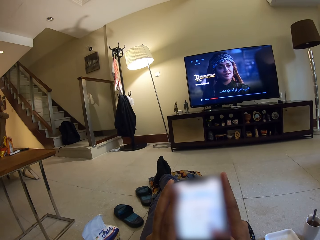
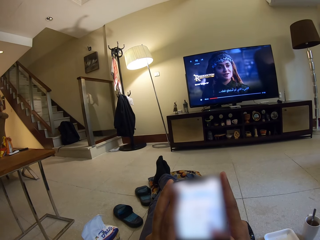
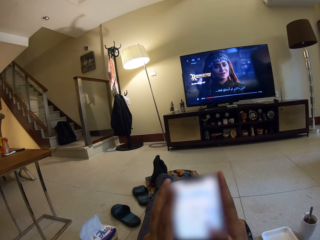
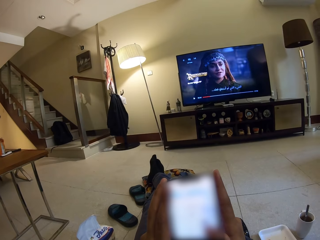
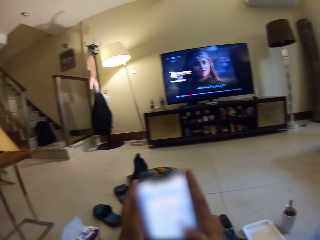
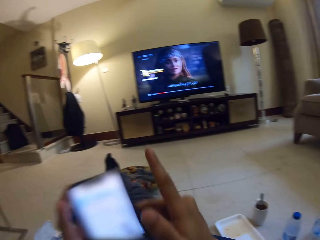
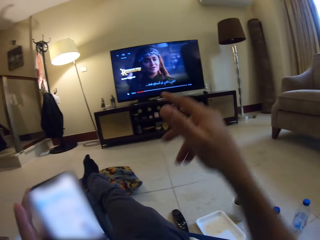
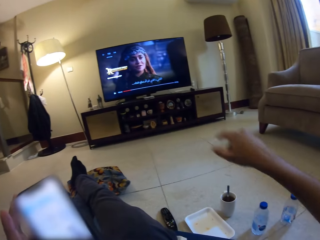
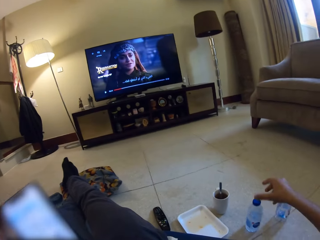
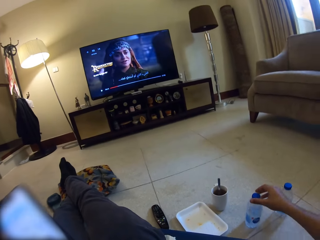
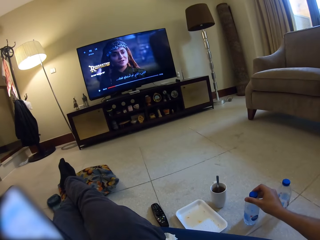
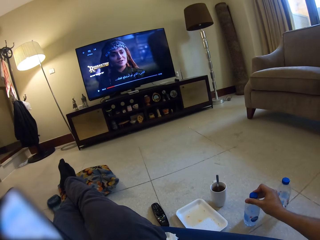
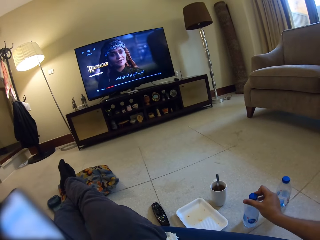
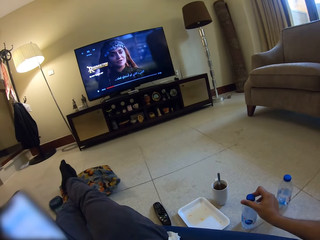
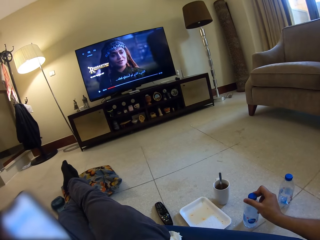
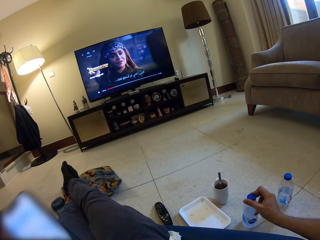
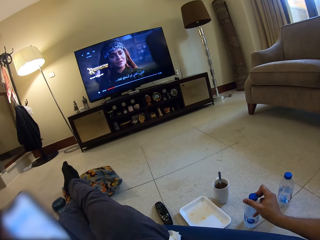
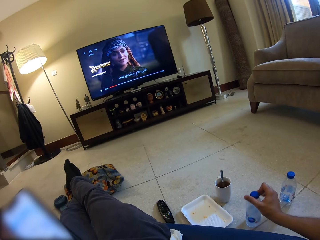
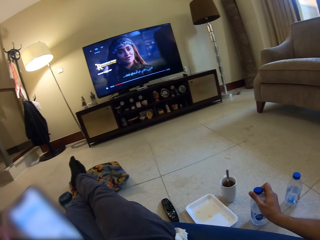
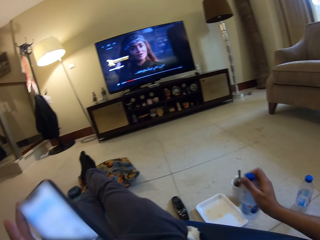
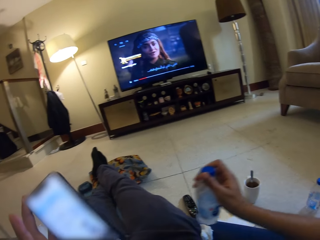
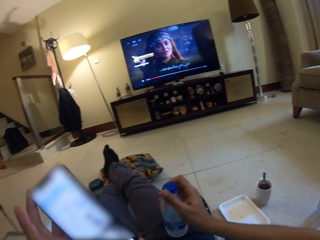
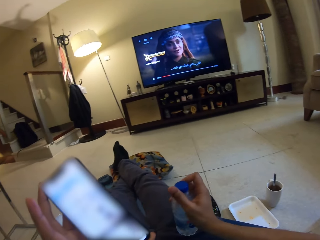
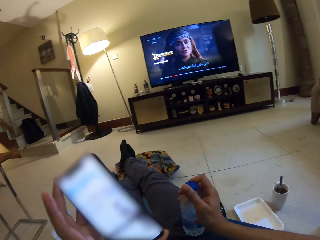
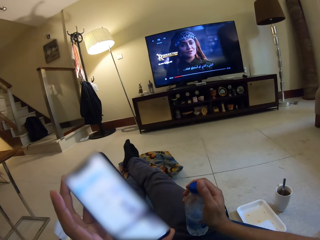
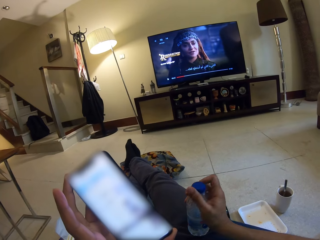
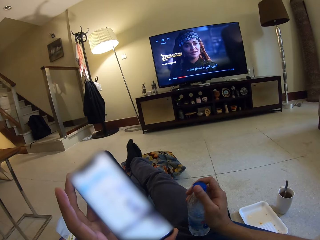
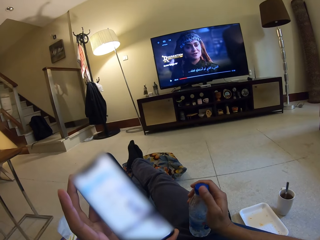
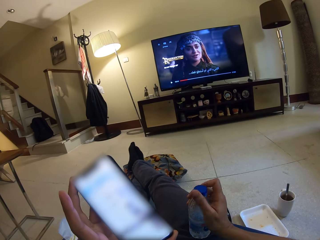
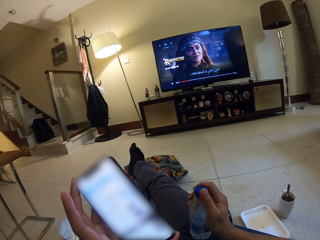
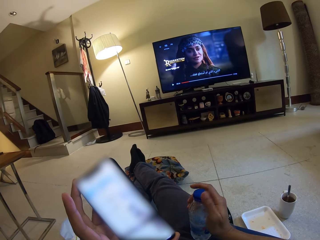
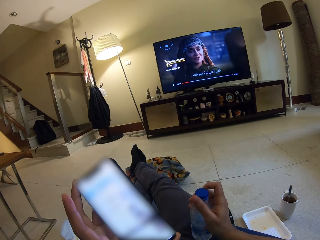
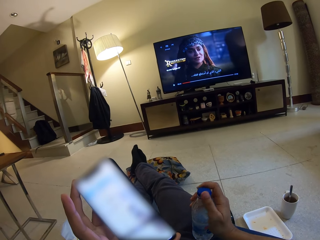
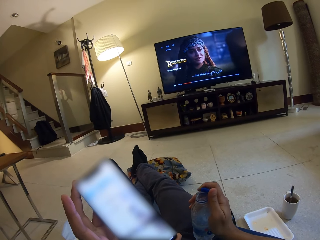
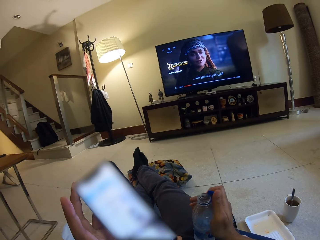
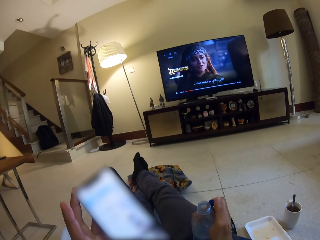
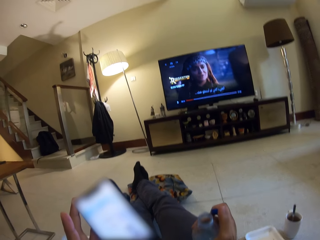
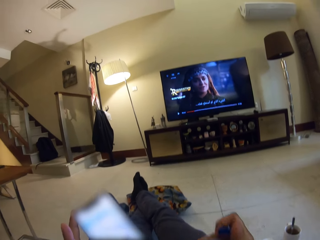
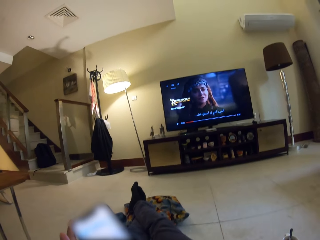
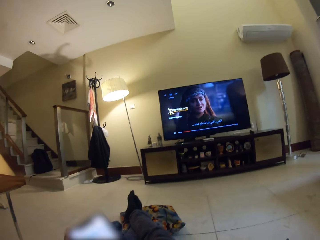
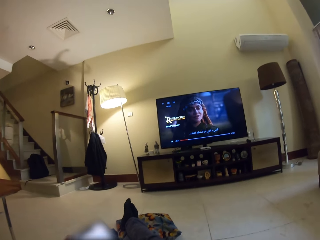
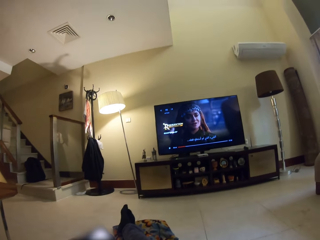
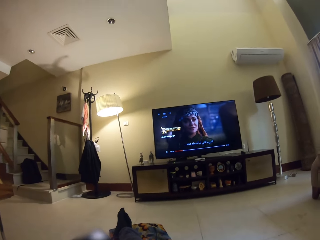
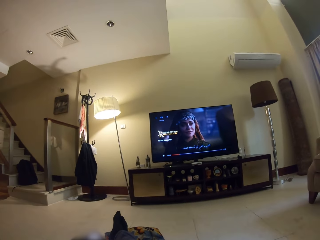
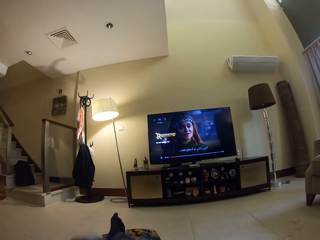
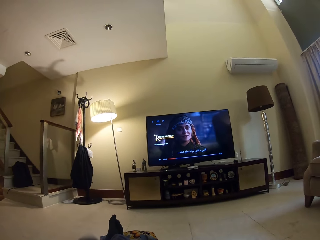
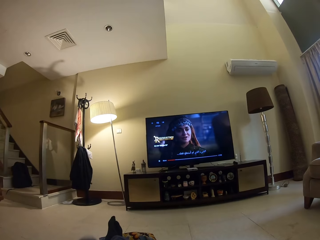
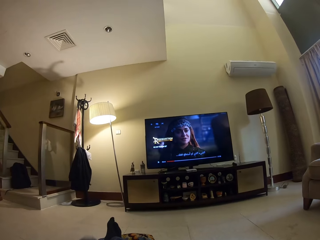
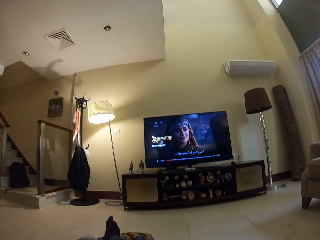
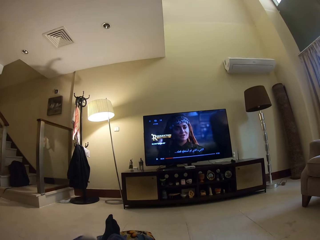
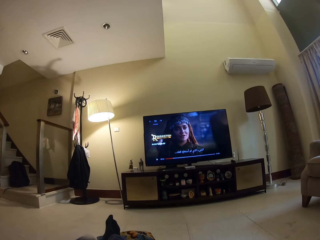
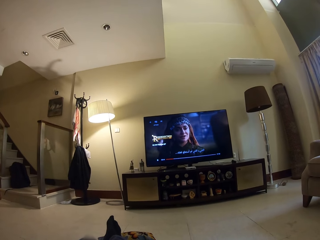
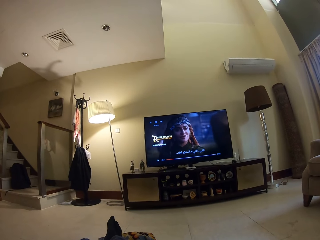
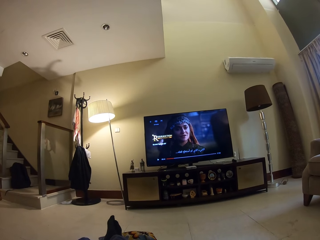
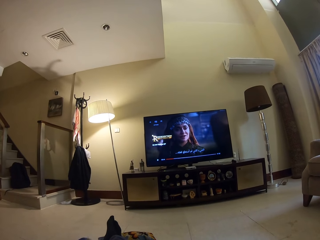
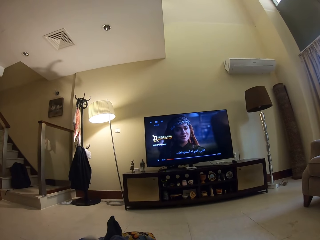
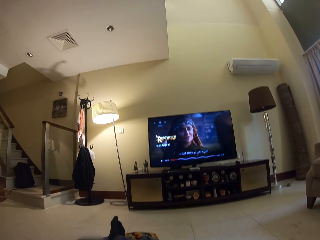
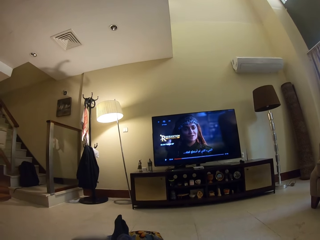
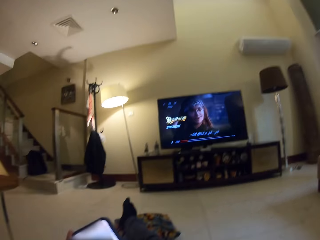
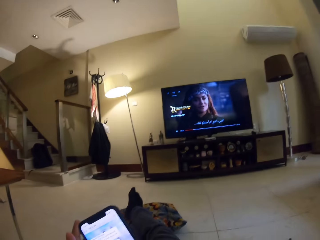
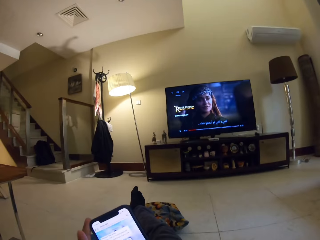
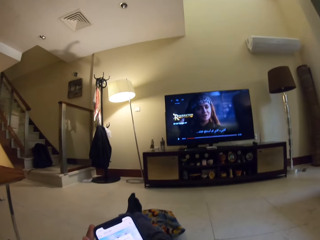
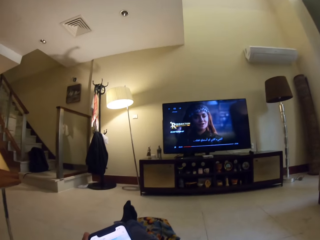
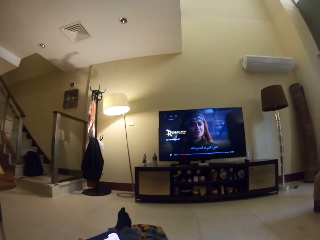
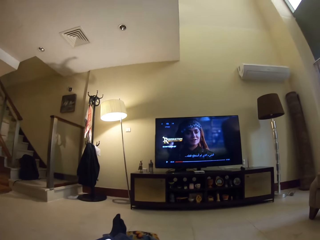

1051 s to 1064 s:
The camera wearer looks around. They pick up the water bottle on the floor. They put the bottle on the leg. They open the water bottle. They drink water. They look around.

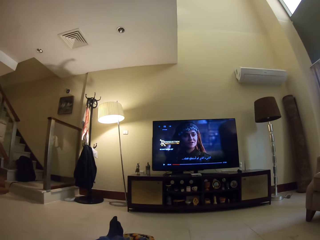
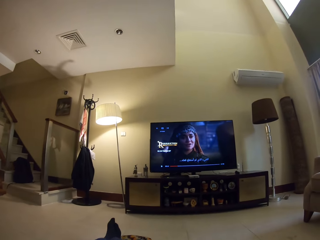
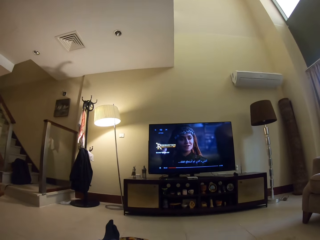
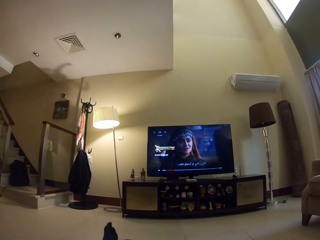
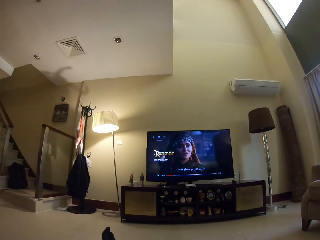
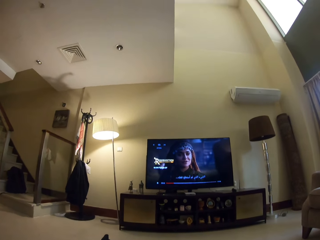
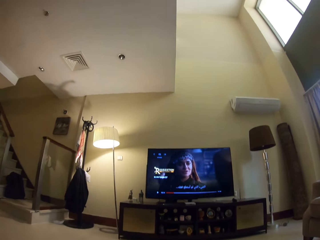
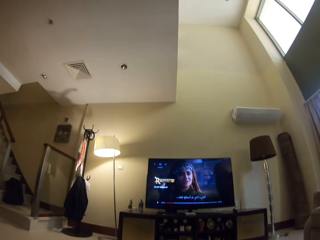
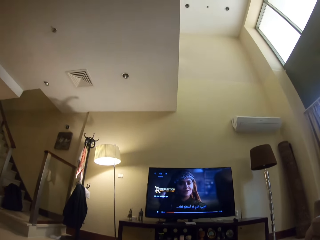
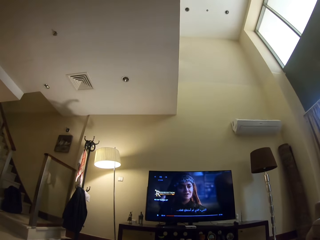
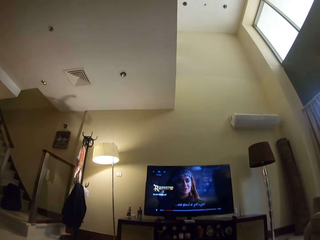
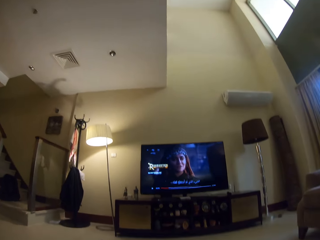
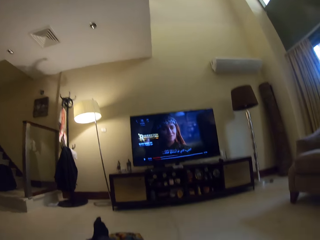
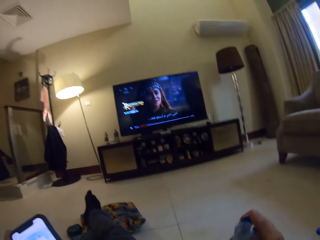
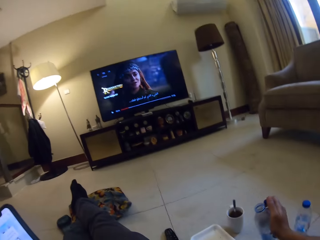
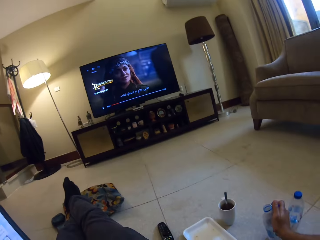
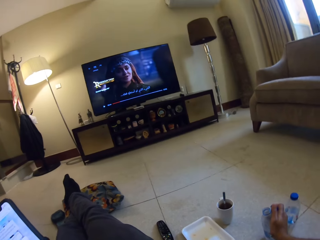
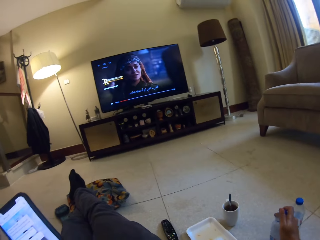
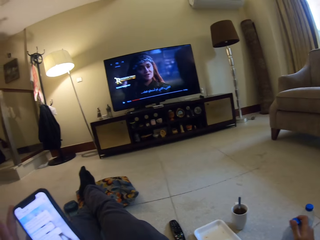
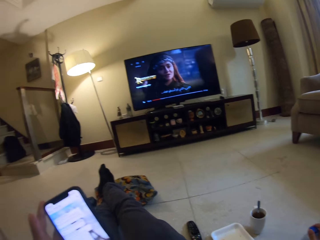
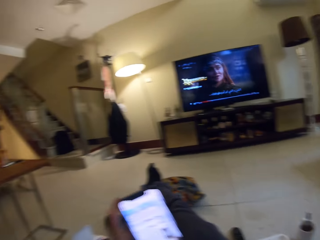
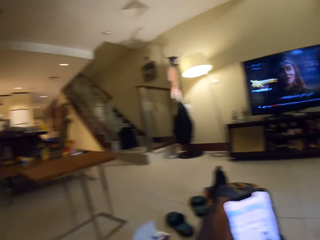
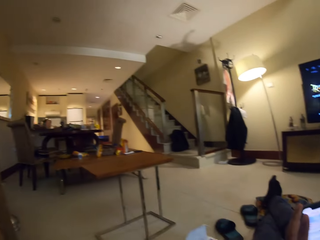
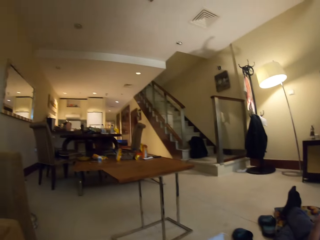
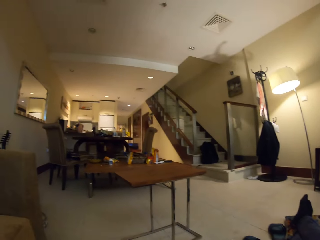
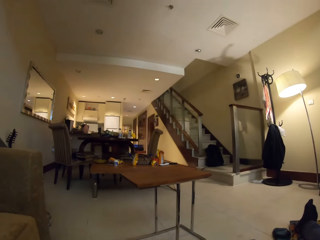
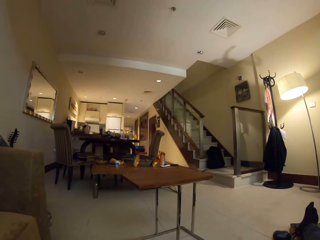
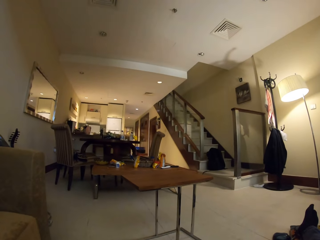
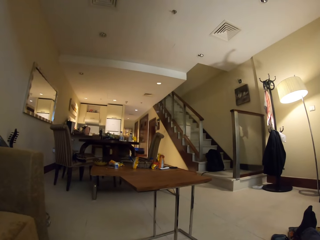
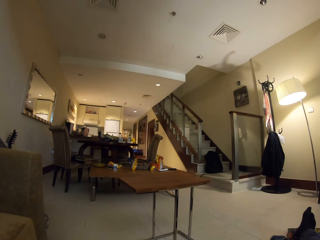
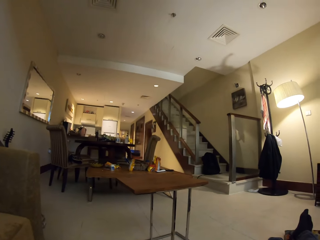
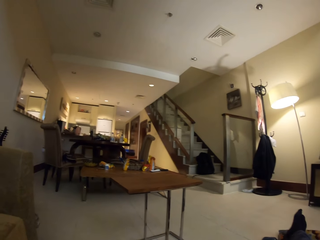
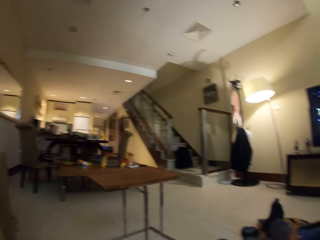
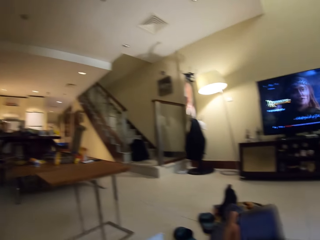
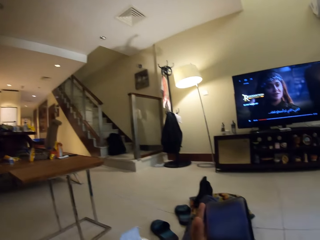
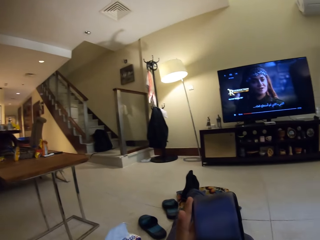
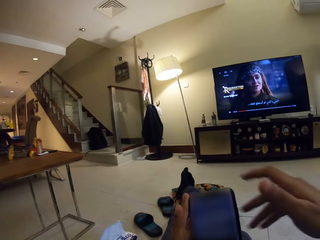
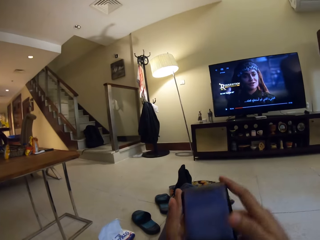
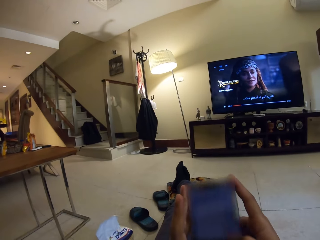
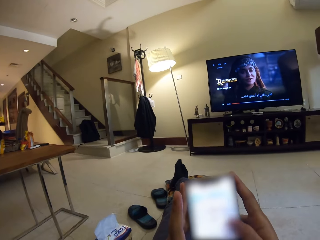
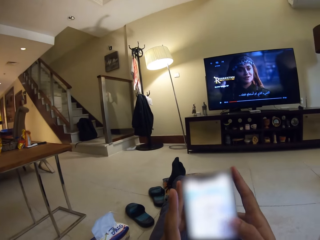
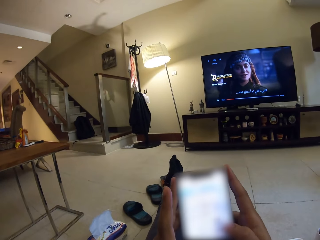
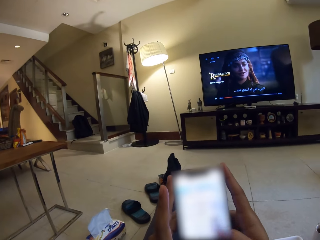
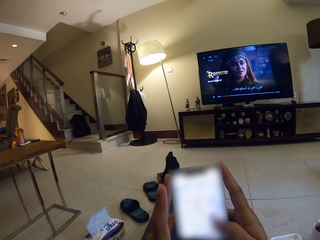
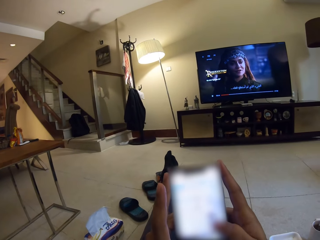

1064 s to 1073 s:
The camera wearer puts the water bottle on the floor. They close the water bottle. They look around. They use the phone. They hold the phone.
